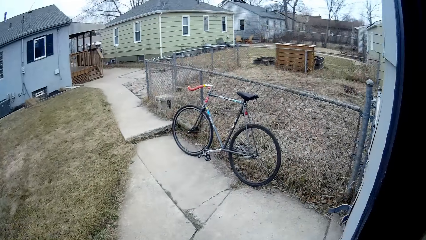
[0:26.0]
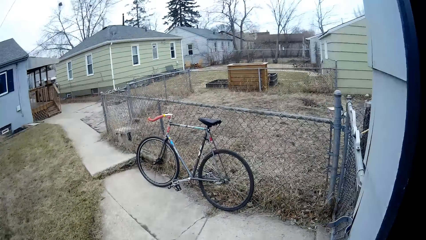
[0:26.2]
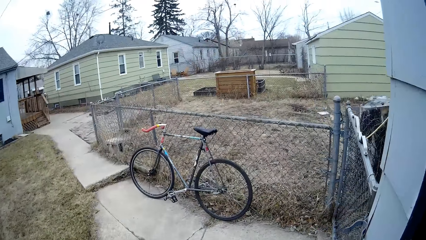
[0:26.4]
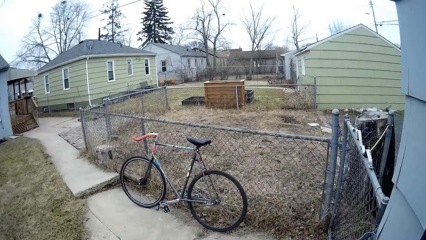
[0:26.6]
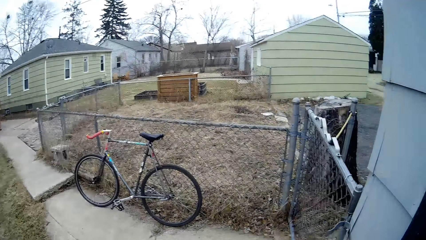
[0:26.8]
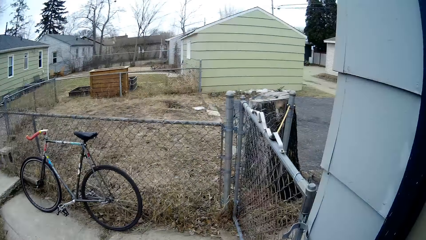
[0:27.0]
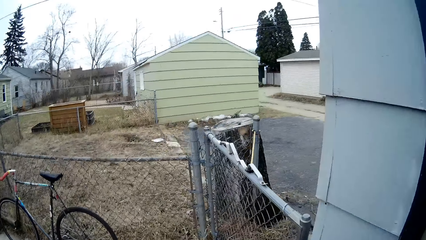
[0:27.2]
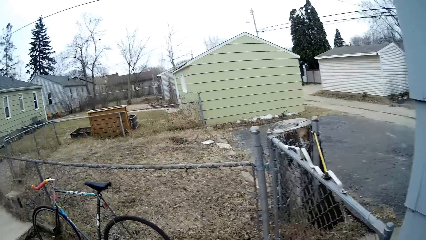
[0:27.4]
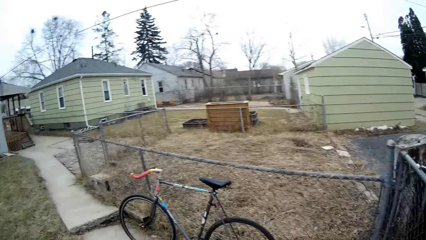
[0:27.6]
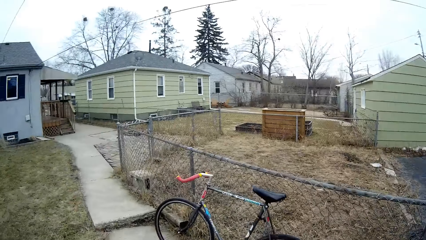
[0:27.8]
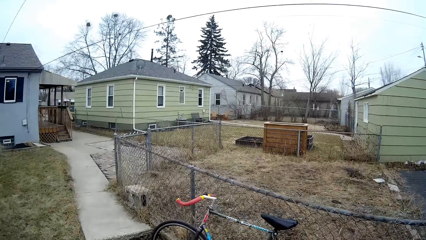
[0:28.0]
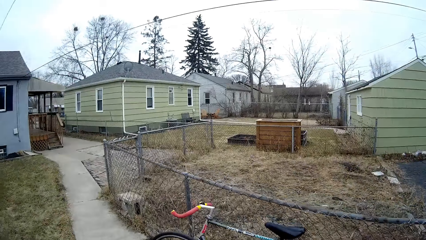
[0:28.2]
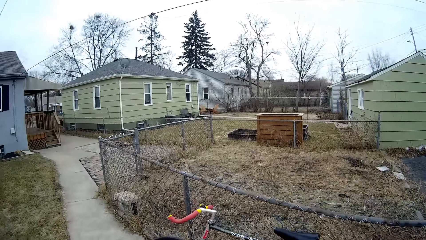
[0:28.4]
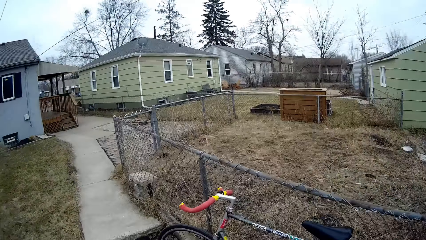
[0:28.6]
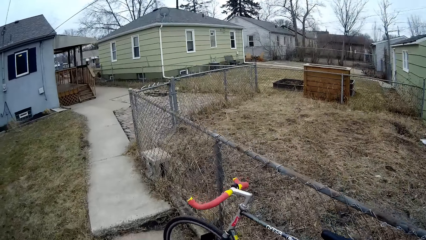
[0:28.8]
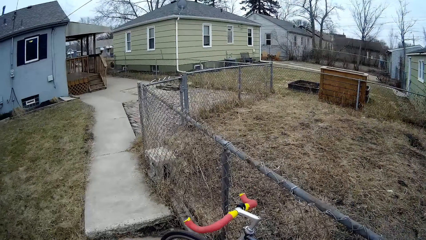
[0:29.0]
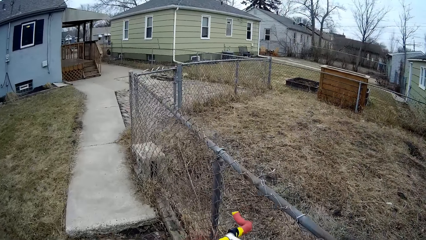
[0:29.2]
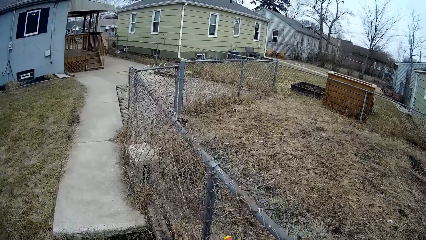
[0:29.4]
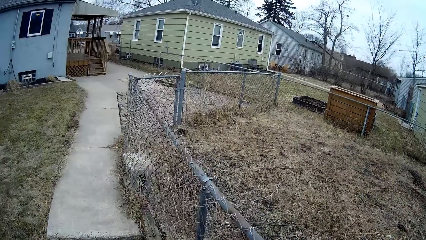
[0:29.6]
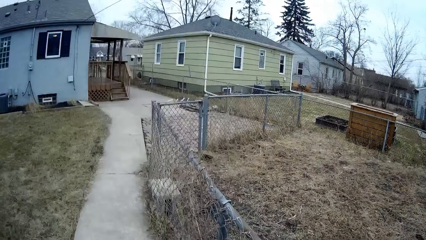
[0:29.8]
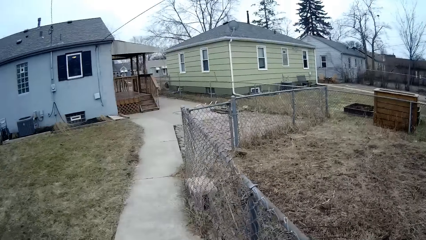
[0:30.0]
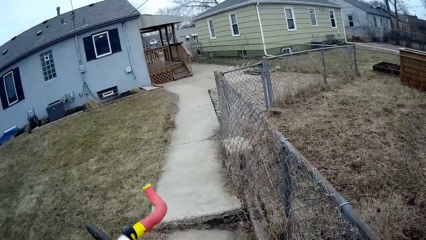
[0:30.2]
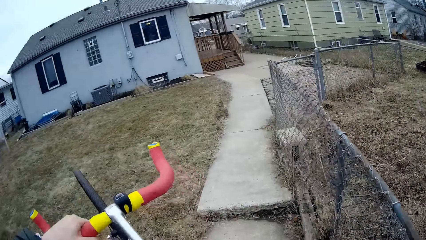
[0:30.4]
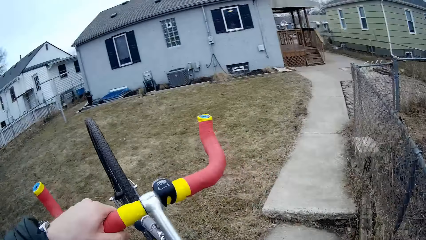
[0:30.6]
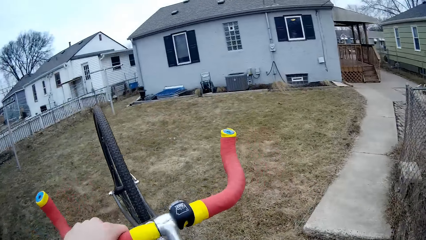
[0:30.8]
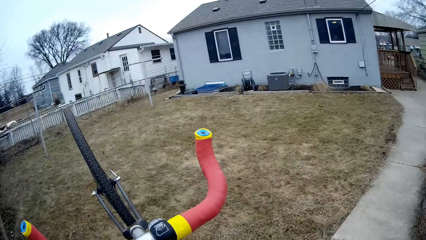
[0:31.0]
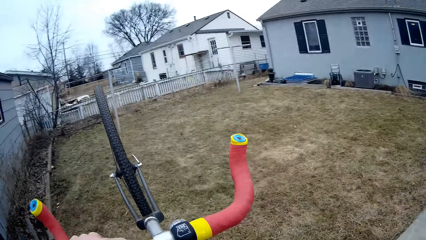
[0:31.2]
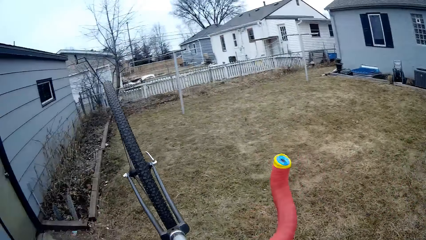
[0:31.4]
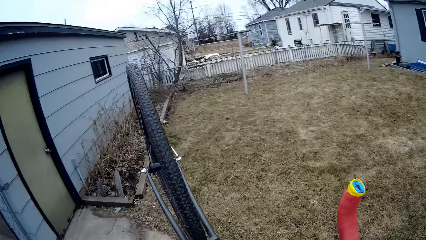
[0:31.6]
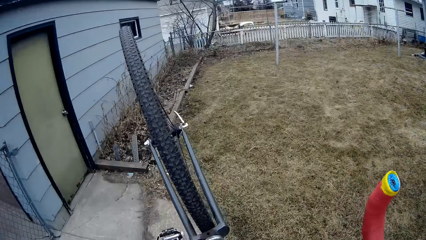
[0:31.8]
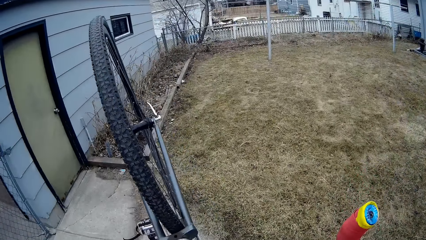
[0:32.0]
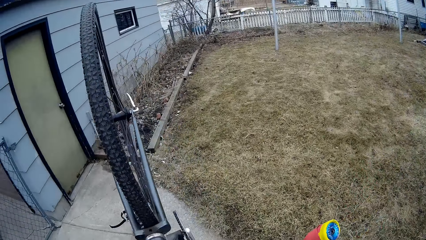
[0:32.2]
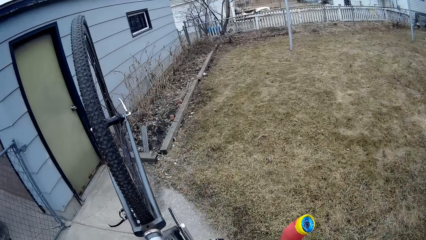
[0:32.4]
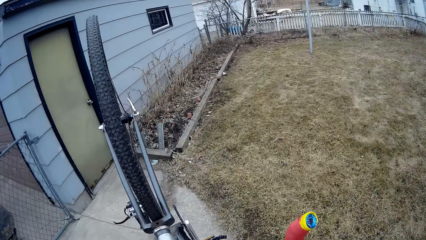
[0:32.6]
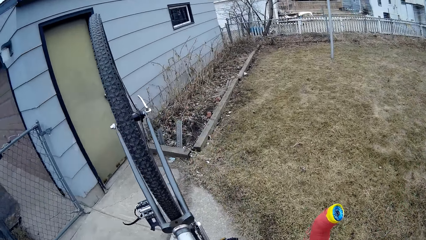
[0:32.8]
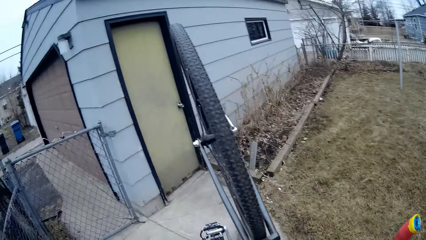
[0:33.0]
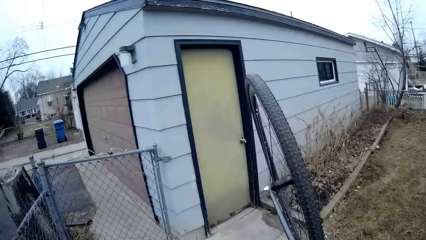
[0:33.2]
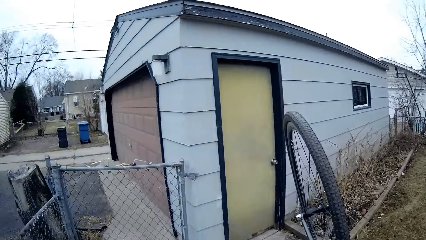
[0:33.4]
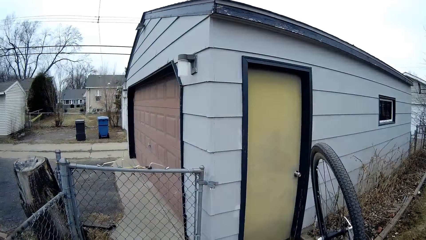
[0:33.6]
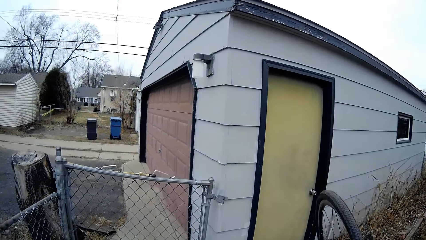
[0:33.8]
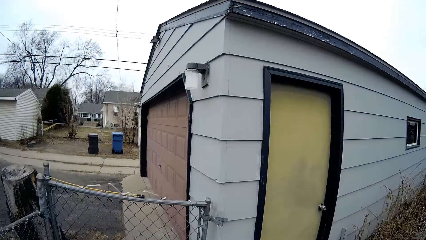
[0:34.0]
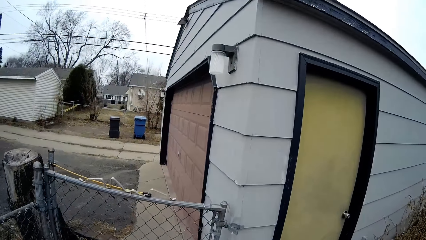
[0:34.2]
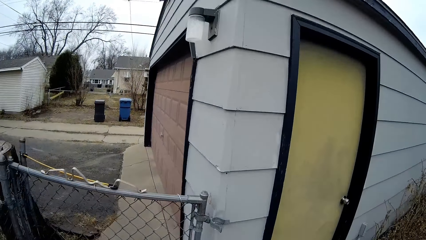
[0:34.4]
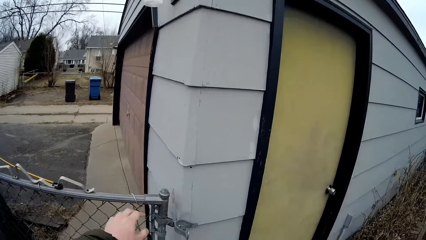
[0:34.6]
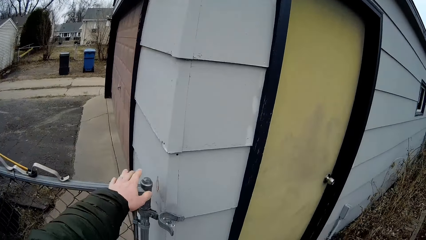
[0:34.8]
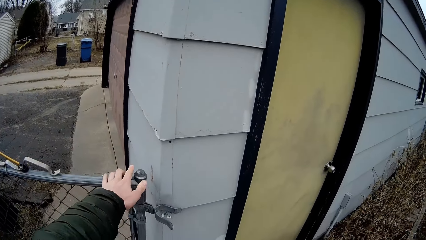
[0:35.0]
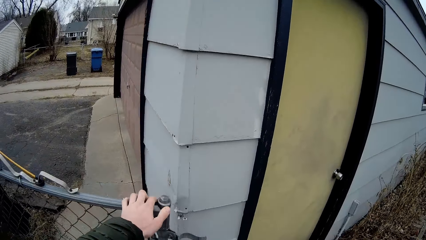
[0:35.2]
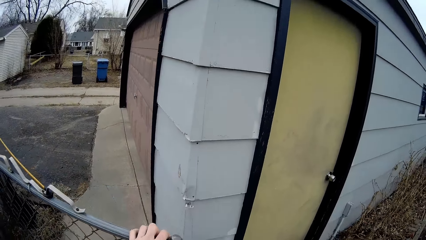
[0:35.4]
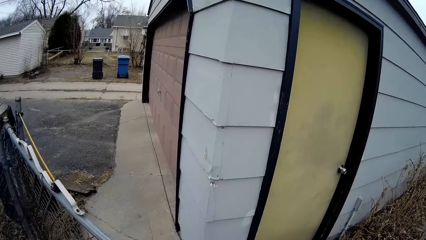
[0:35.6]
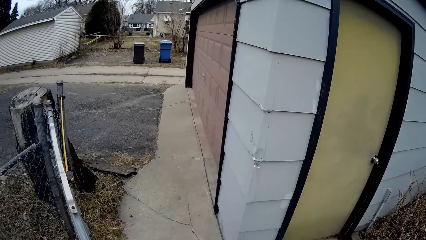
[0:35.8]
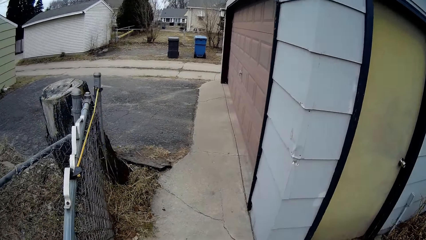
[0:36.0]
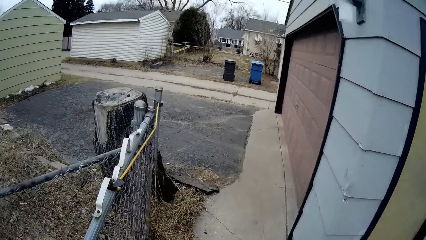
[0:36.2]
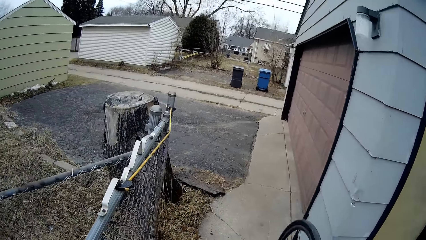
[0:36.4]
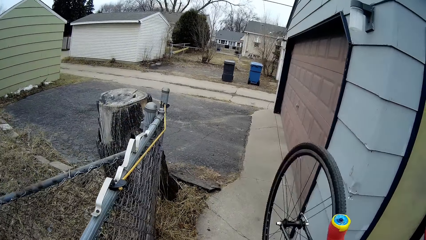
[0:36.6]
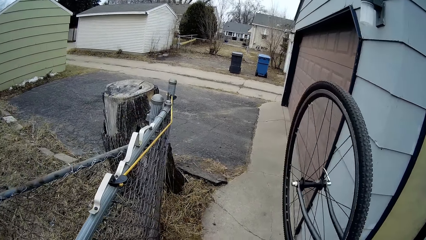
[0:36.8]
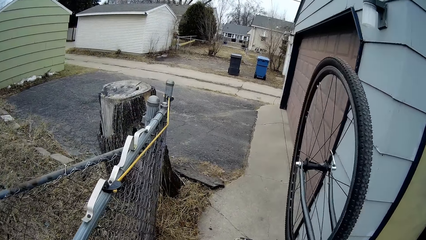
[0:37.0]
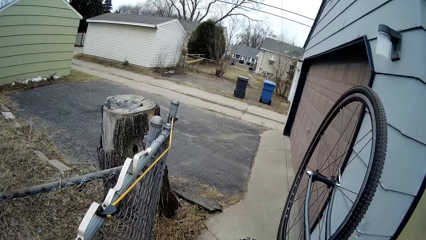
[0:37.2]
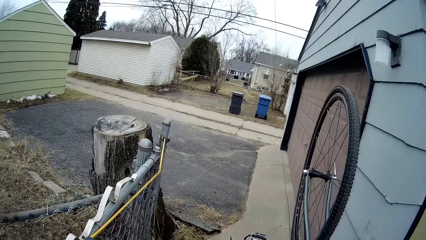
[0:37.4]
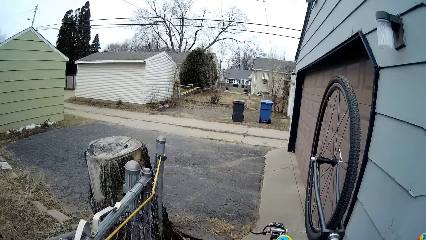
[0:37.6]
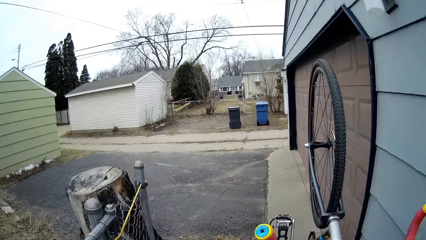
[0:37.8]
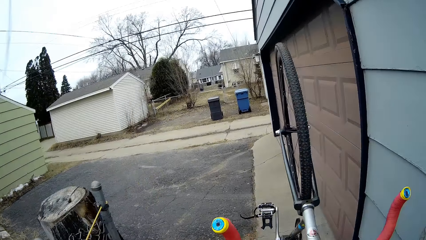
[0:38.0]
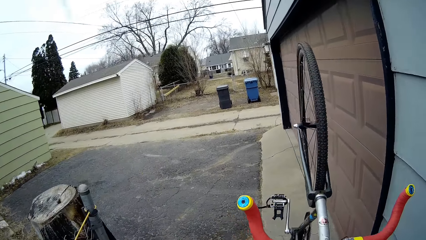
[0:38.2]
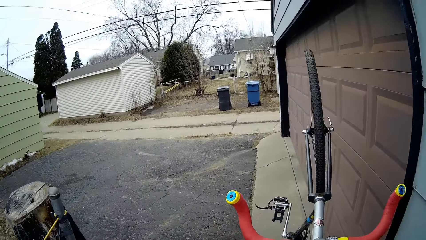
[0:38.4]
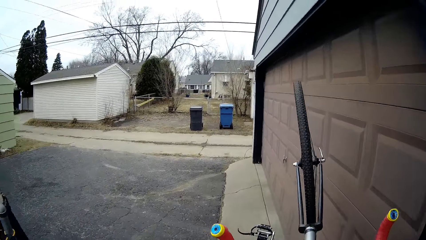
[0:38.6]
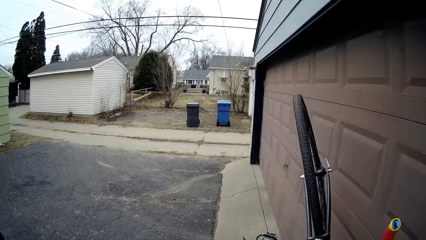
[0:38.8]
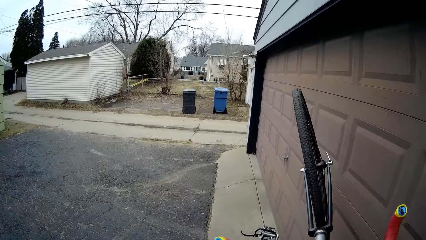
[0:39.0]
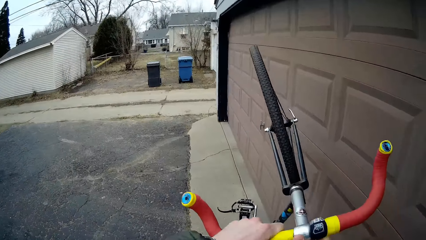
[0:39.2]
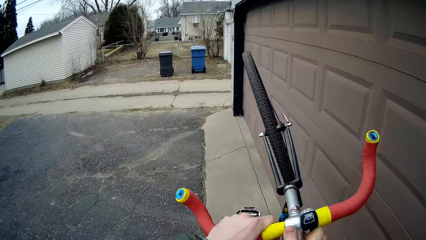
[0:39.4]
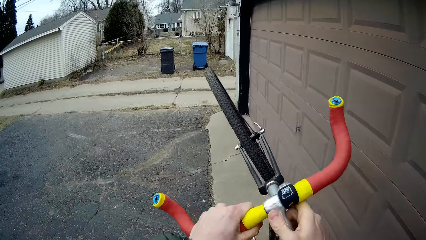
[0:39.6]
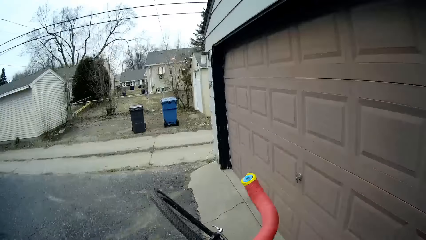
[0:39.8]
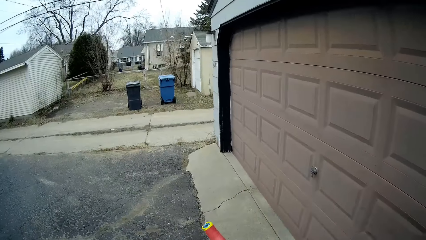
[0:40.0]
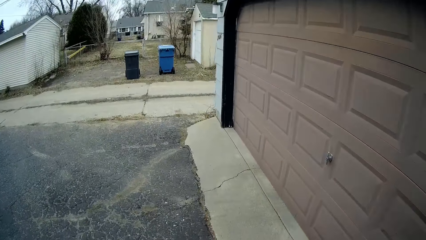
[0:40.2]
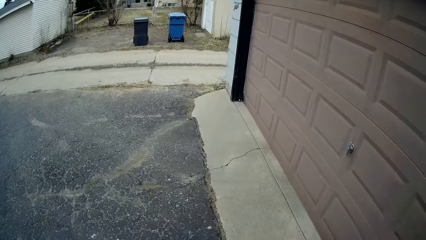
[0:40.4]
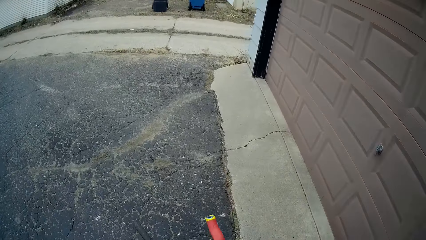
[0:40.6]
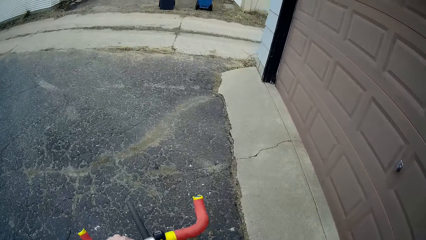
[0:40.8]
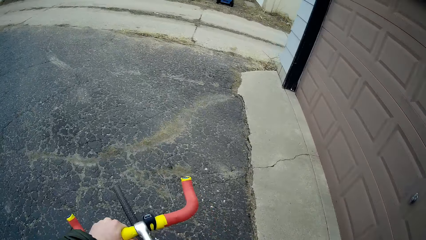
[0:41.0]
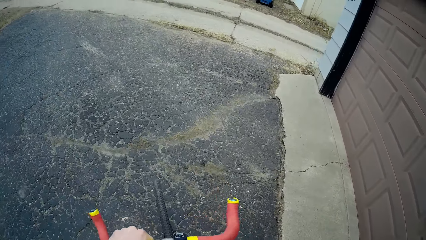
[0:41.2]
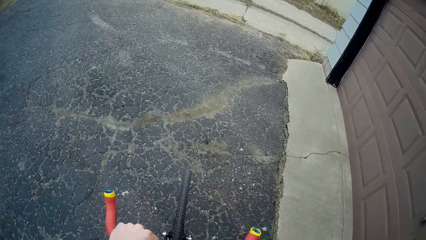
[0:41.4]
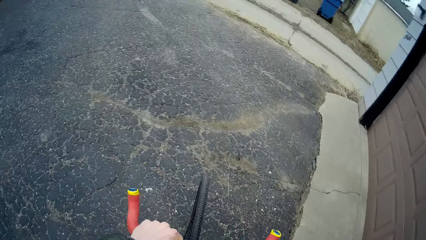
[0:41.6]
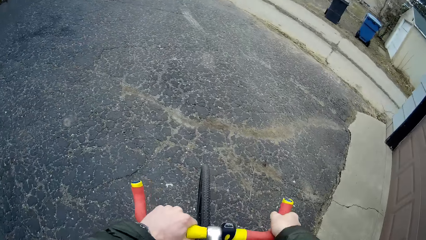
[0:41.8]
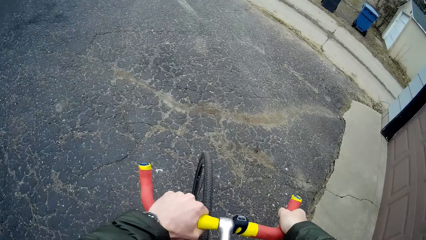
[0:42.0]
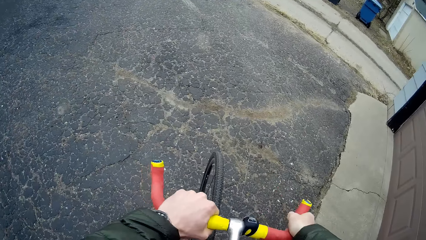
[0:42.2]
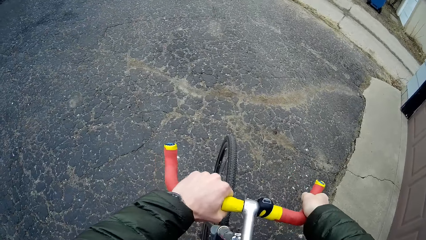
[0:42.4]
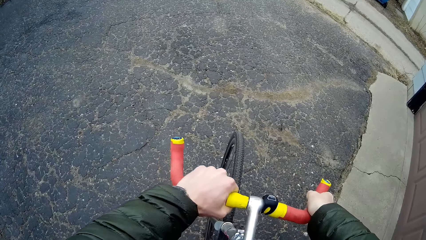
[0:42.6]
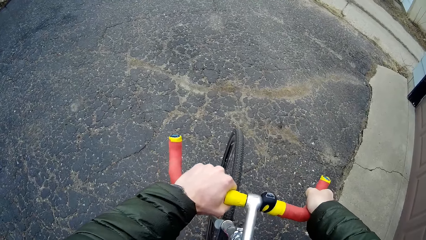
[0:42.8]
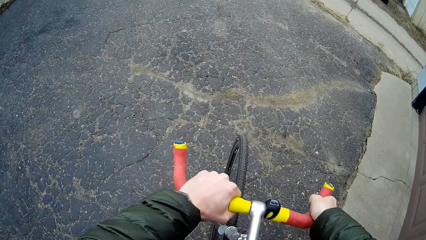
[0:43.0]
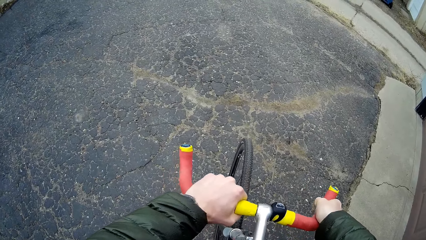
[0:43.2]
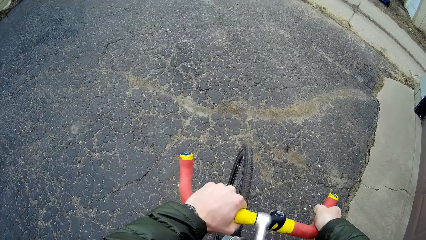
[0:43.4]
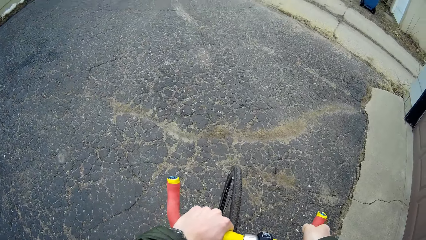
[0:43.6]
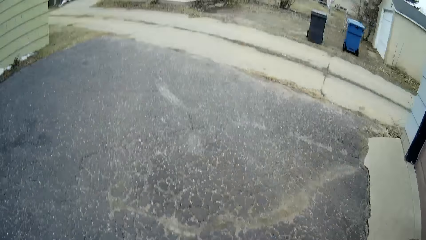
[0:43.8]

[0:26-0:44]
The camera wearer walks outside the house. They walk along the sidewalk. They move the bicycle on the sidewalk. They grab the bicycle. They open the gate. They move the bicycle out of the gate. They walk forward. They stare outside the compound.
